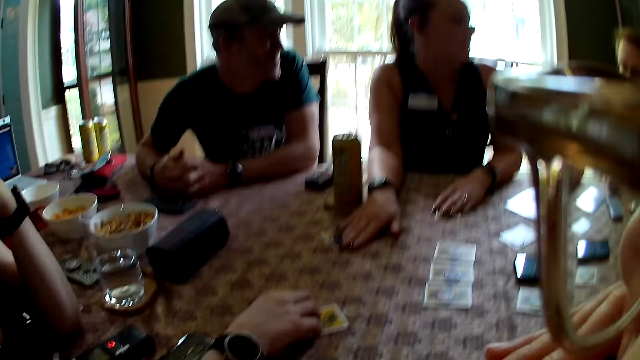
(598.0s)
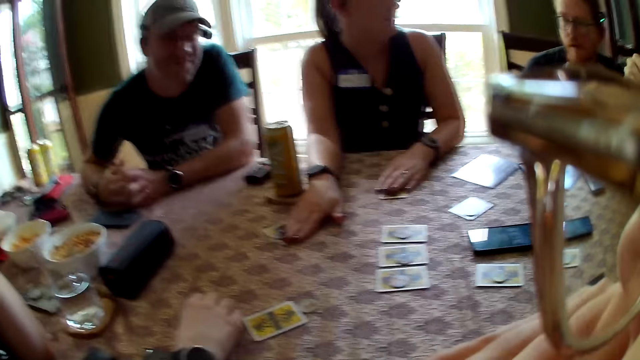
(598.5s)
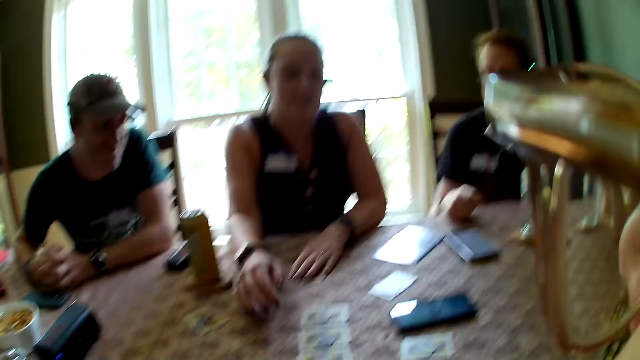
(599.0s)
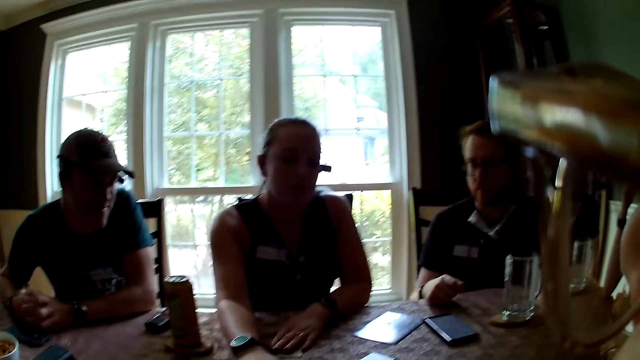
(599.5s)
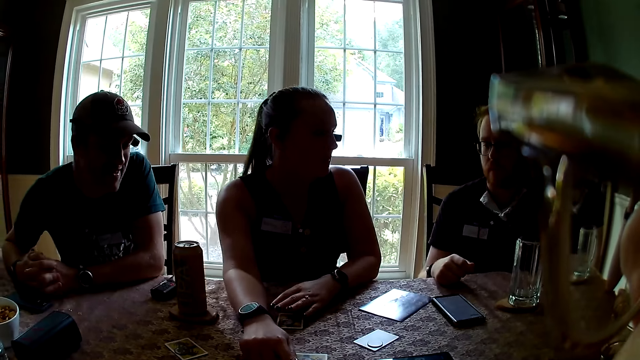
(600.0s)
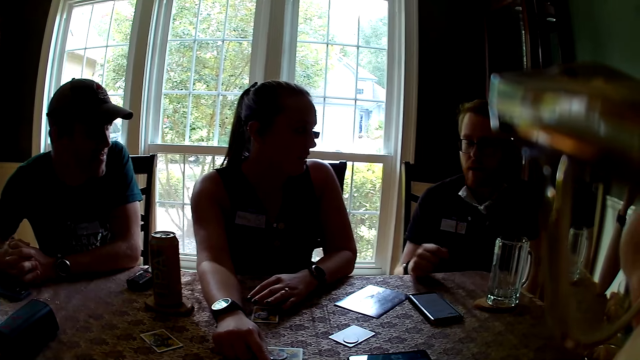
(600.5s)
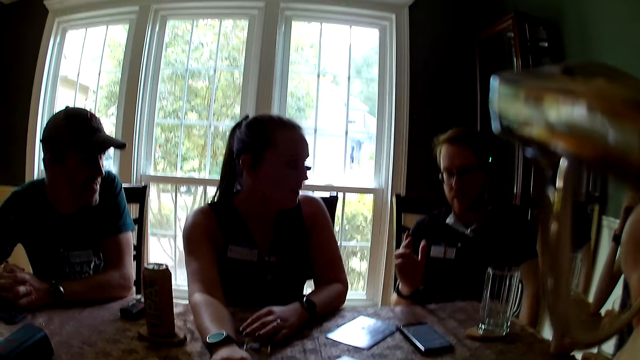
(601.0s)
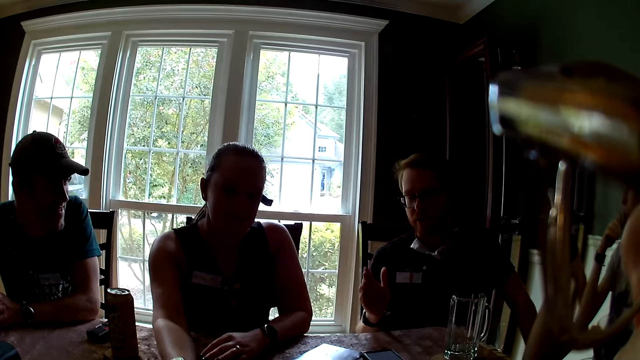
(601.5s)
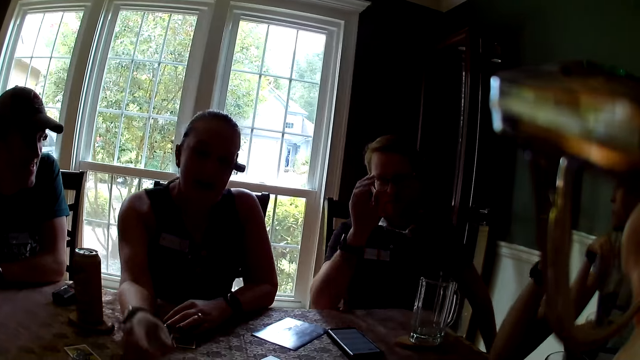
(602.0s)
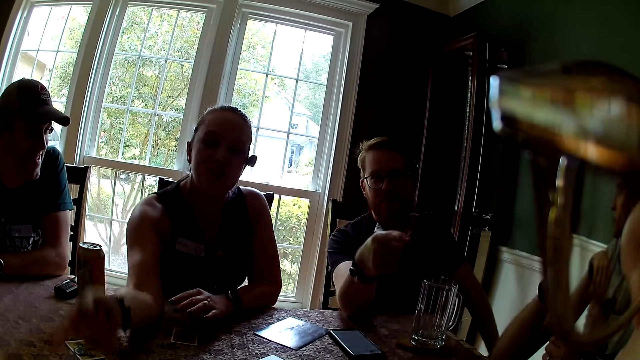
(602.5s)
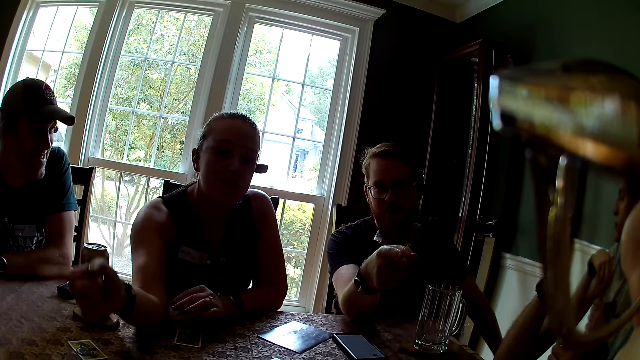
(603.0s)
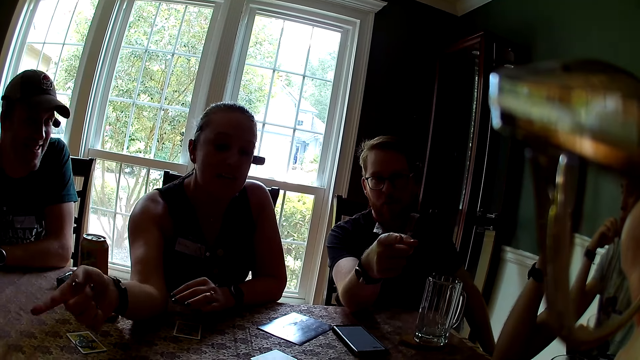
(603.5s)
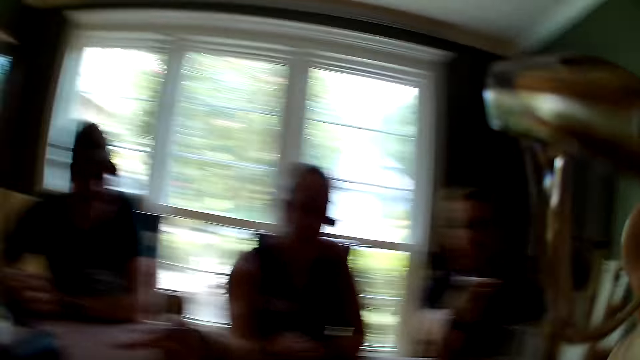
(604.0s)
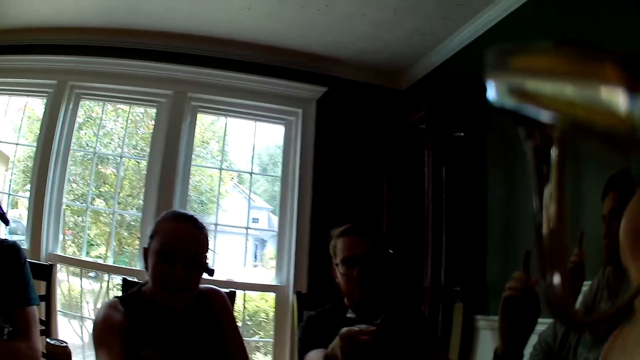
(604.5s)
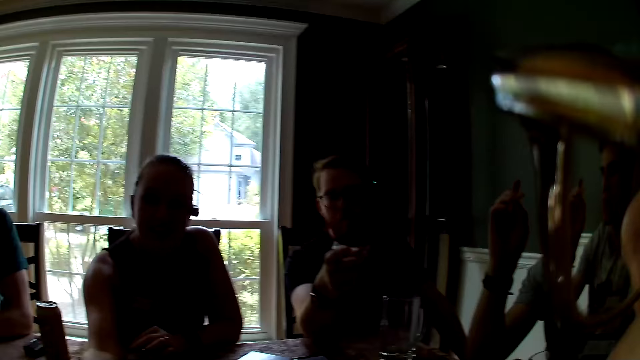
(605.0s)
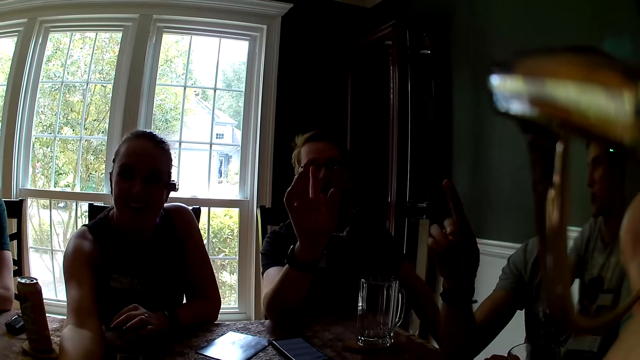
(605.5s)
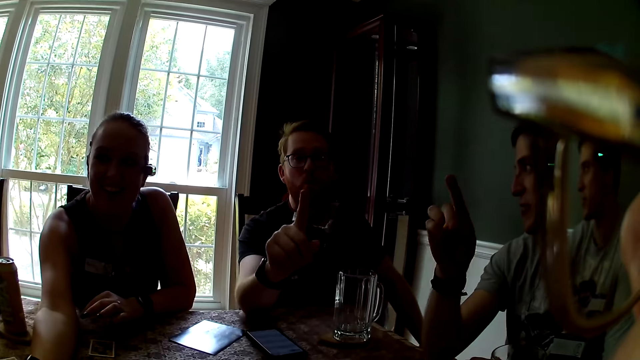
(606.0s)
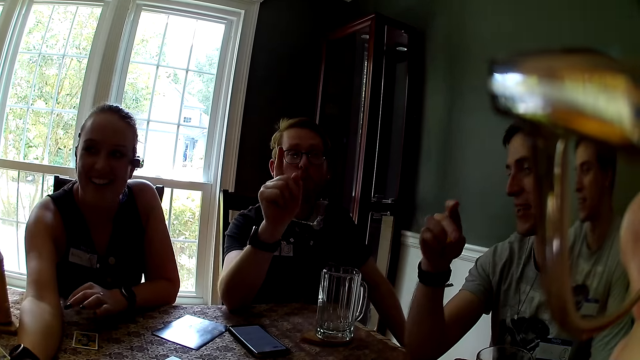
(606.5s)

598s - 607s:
The man interacts with everyone on the table. The woman points at another woman. The first woman interacts with everyone on the table. The man points at the camera wearer. The camera wearer looks around.

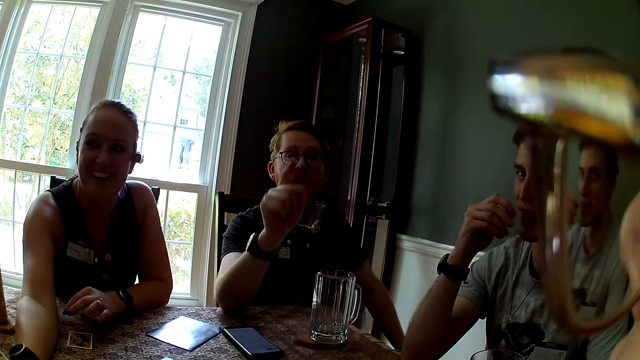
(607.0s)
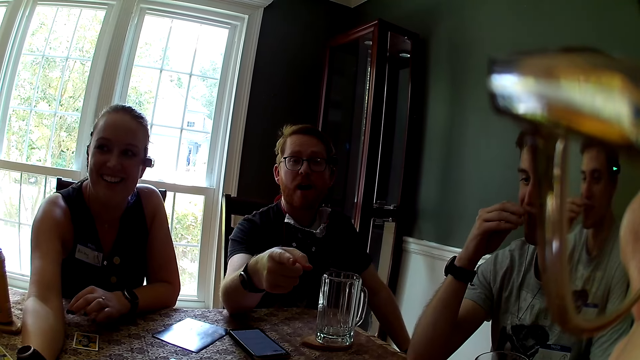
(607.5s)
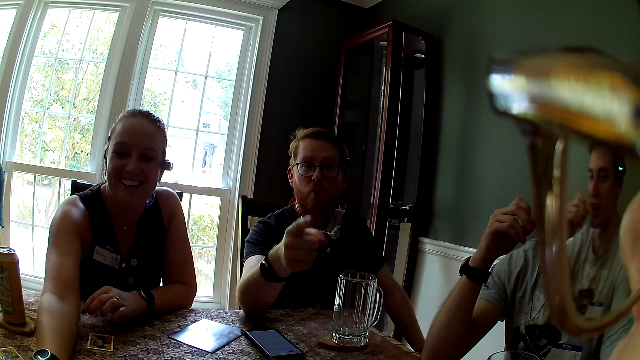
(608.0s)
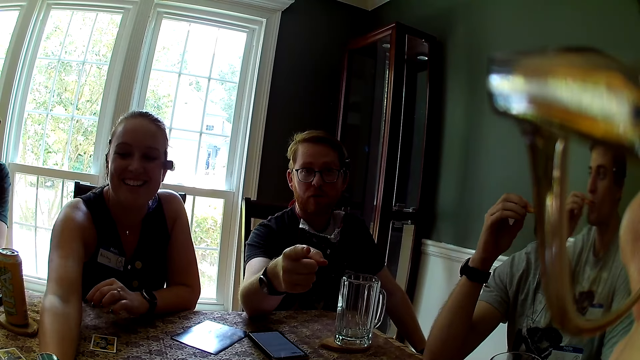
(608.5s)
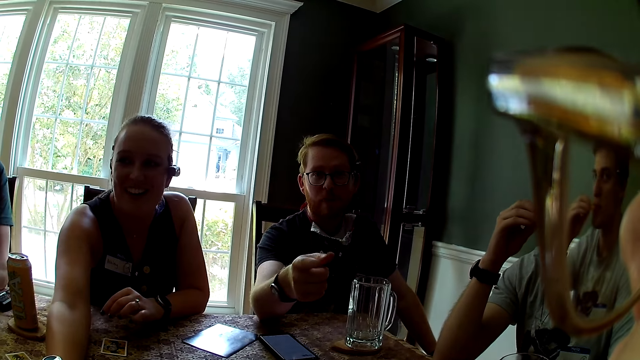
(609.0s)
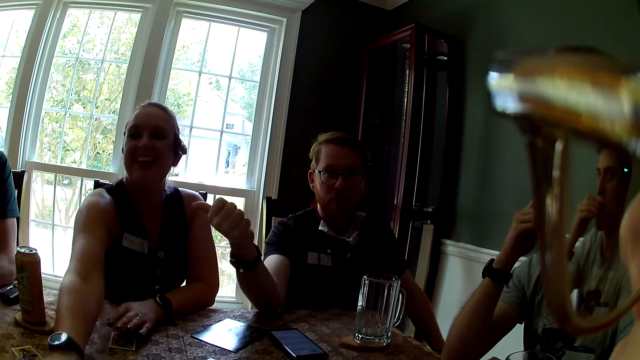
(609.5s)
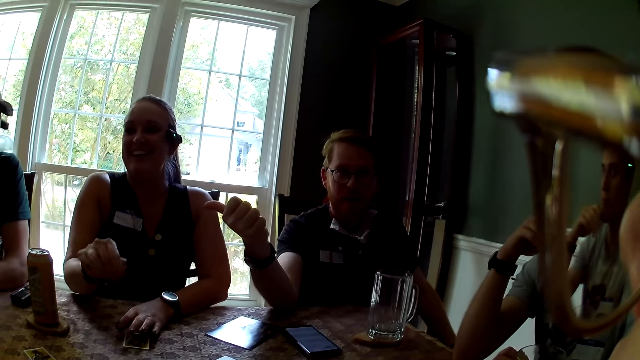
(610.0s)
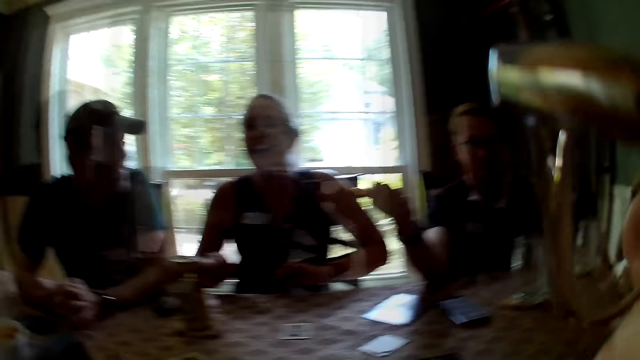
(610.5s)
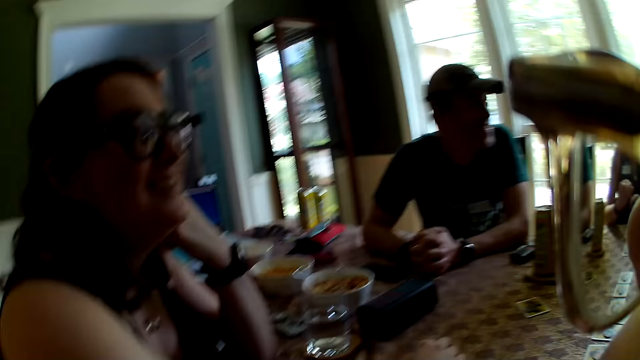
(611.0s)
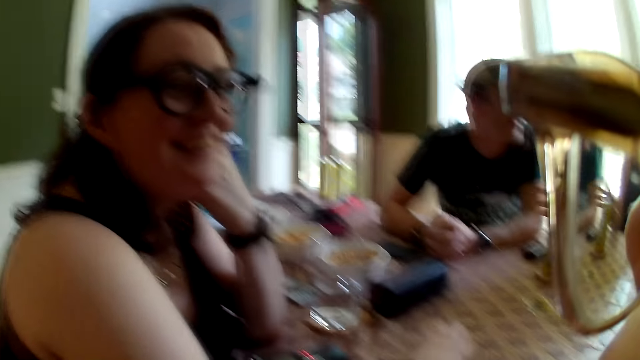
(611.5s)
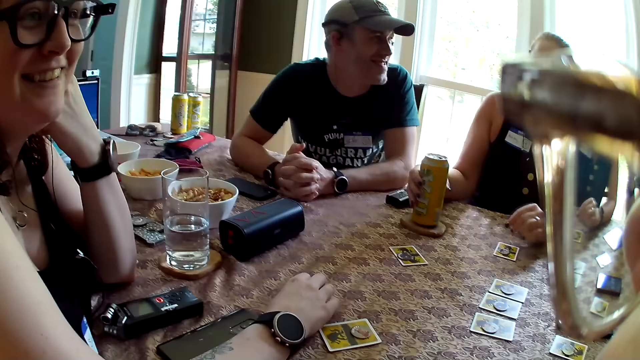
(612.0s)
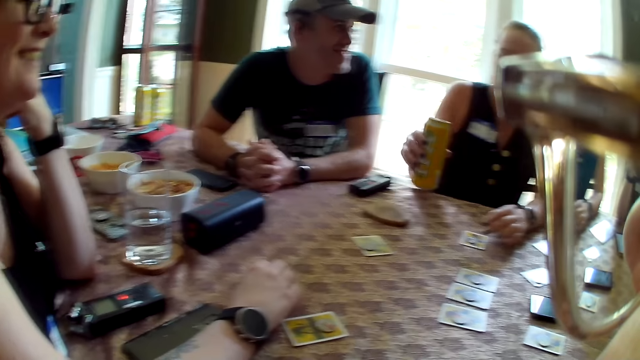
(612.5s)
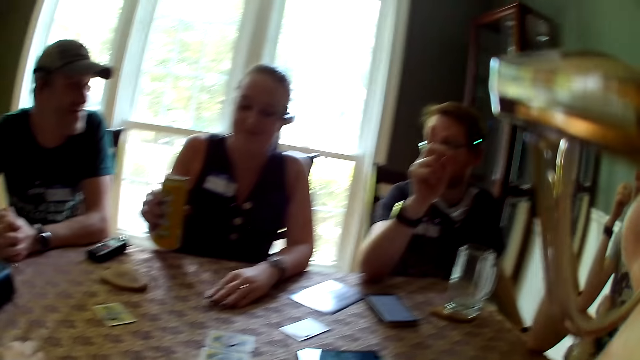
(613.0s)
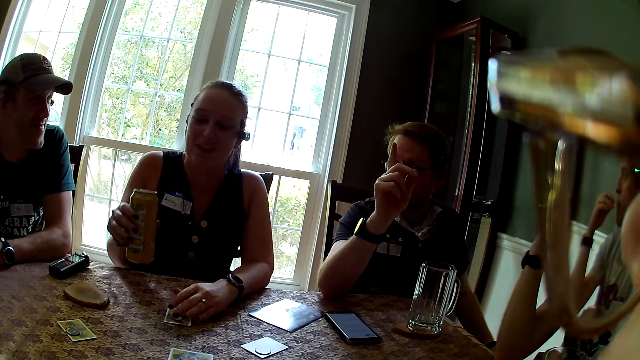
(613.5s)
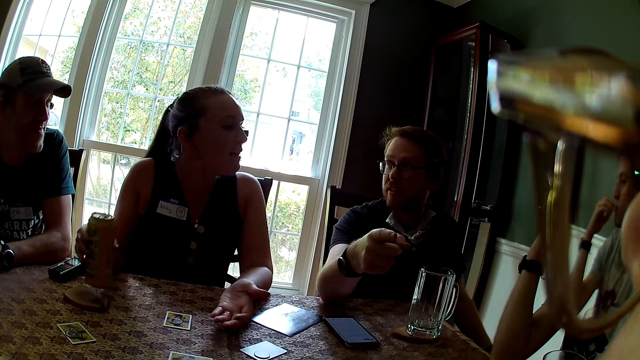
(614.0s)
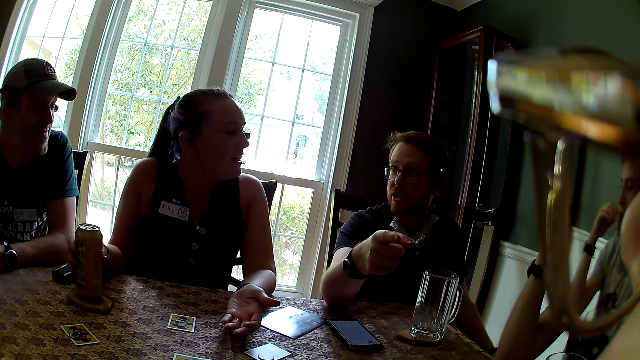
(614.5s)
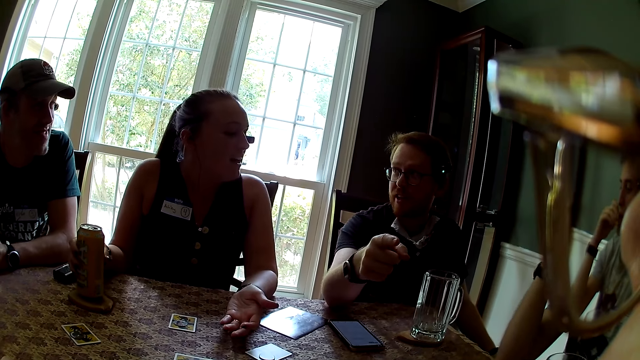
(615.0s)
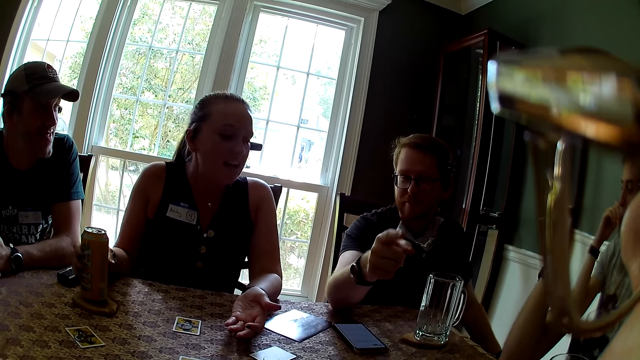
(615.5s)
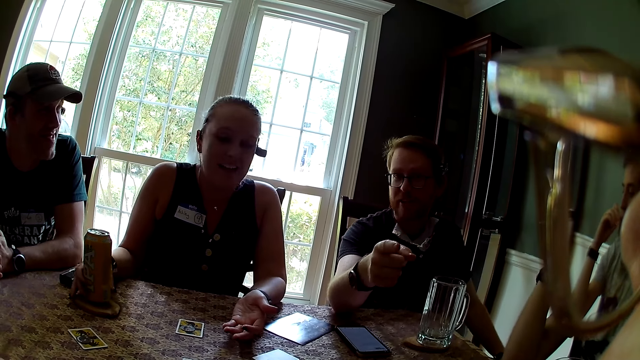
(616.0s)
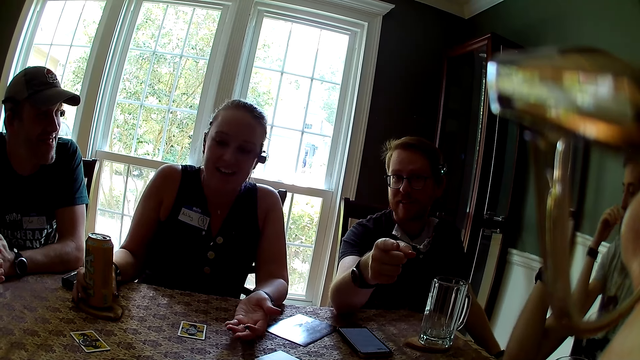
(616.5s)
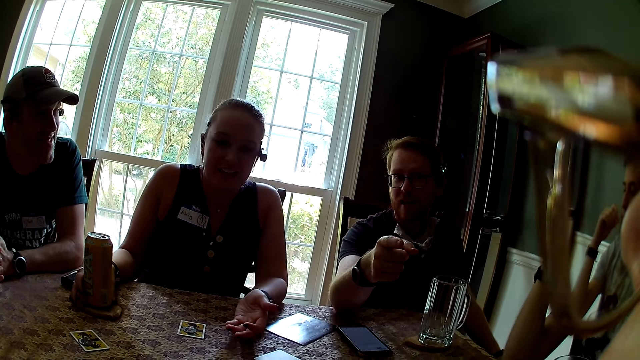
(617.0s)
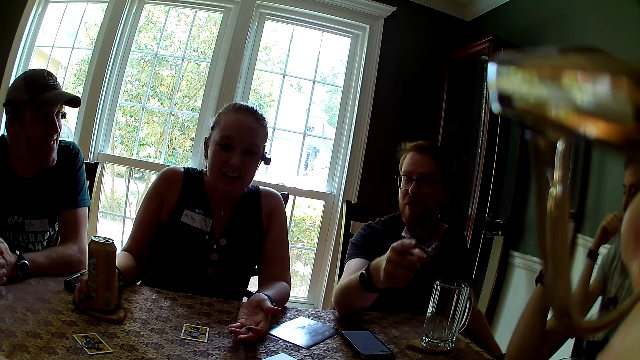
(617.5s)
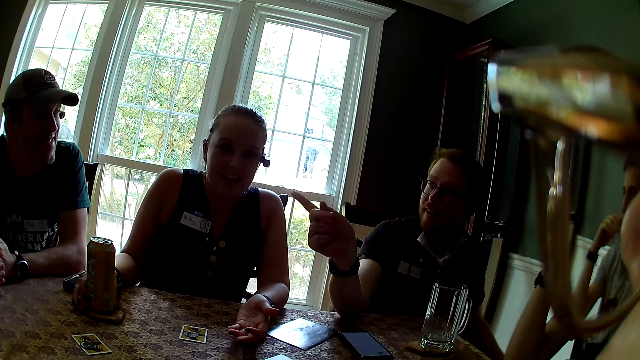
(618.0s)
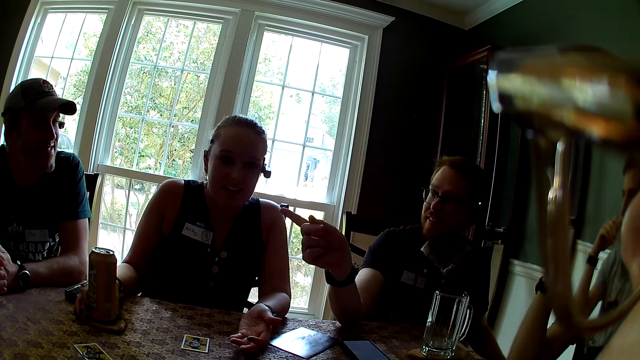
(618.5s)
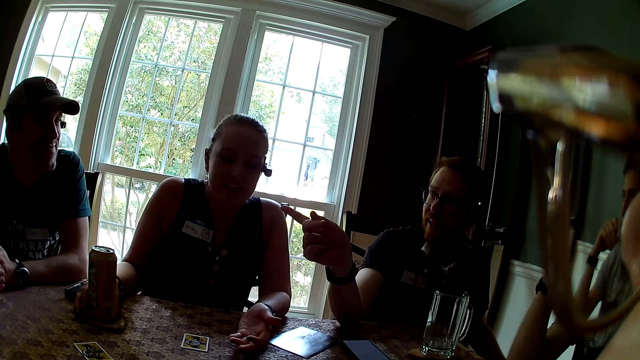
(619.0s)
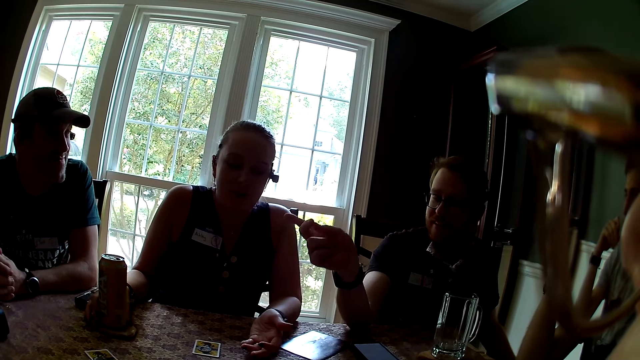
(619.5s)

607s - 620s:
The camera wearer talks with a man. They look around. The woman picks up a can of soft drink from a wooden saucer on the table with her right hand. Another man points at the camera wearer. The woman places the can of soft drink on the wooden saucer on the table with her right hand. The first man talks. The other man points at another woman.
